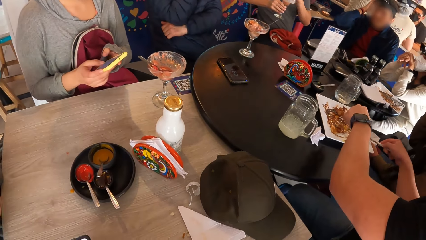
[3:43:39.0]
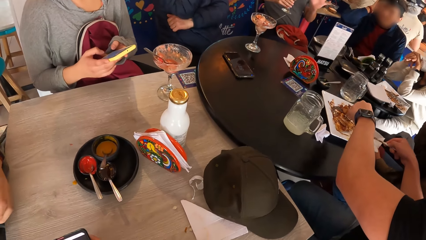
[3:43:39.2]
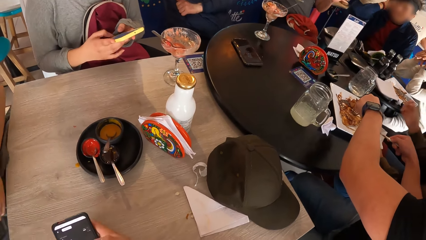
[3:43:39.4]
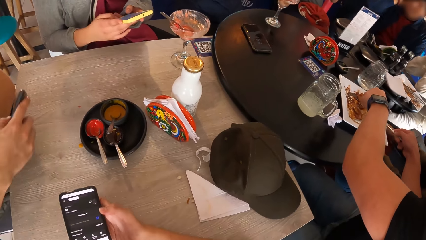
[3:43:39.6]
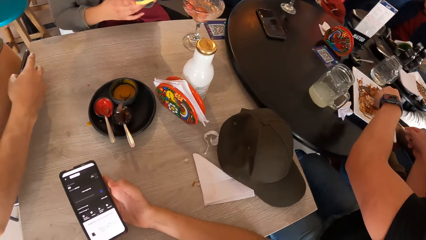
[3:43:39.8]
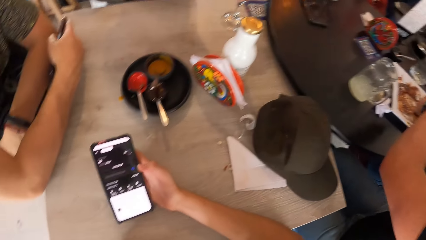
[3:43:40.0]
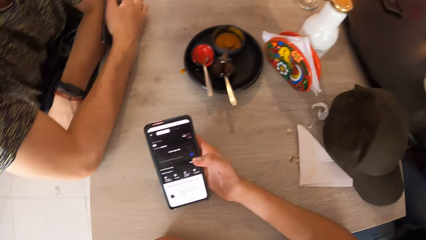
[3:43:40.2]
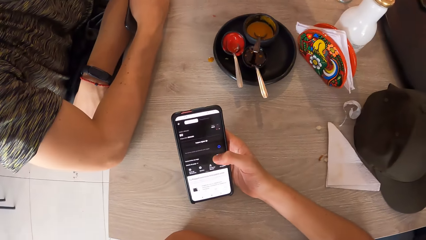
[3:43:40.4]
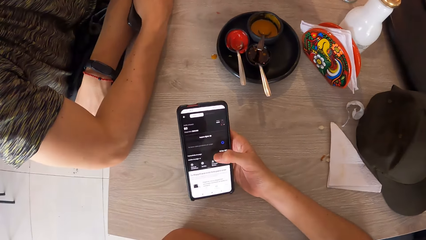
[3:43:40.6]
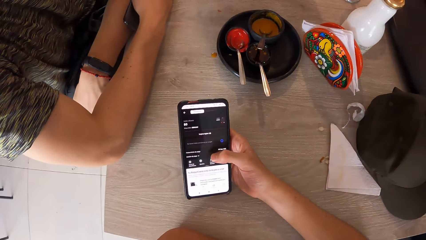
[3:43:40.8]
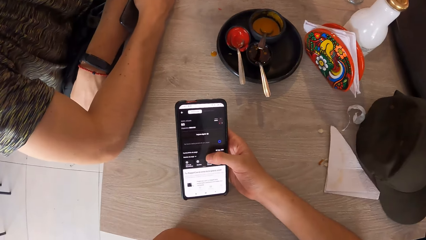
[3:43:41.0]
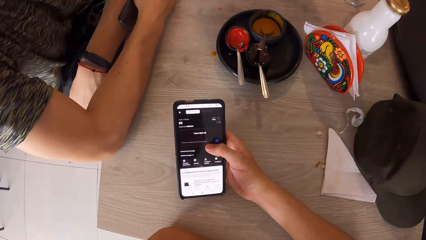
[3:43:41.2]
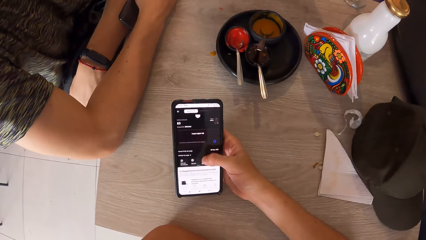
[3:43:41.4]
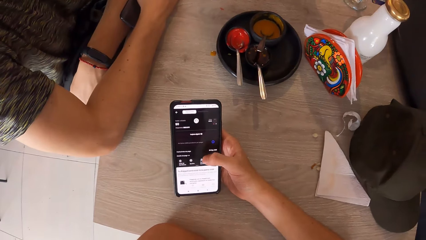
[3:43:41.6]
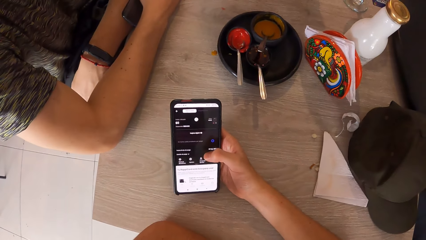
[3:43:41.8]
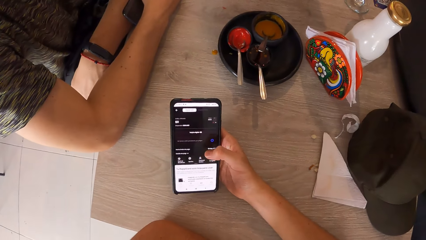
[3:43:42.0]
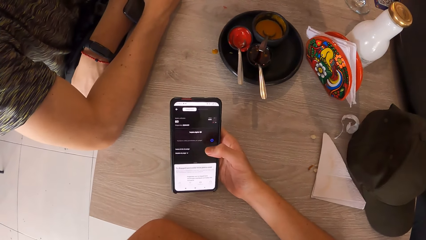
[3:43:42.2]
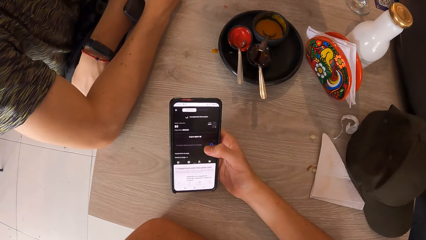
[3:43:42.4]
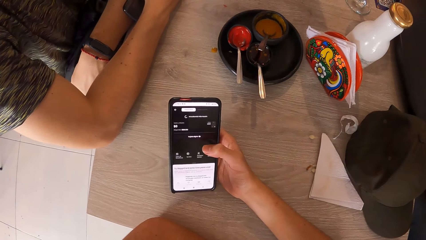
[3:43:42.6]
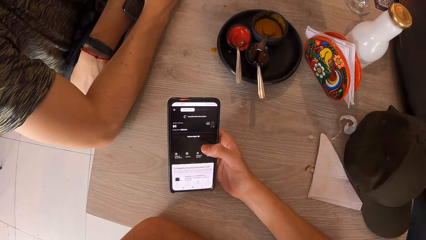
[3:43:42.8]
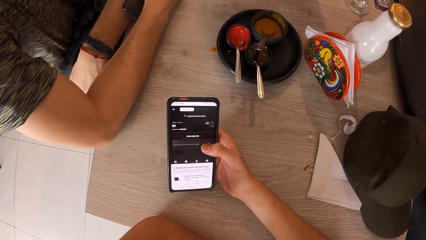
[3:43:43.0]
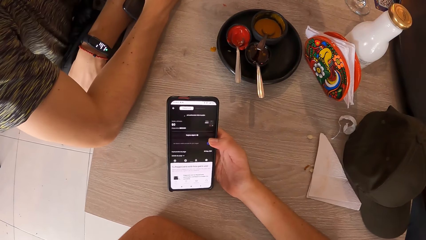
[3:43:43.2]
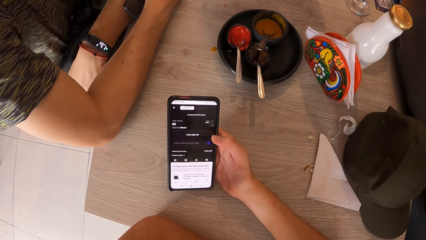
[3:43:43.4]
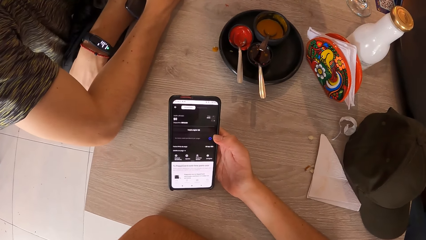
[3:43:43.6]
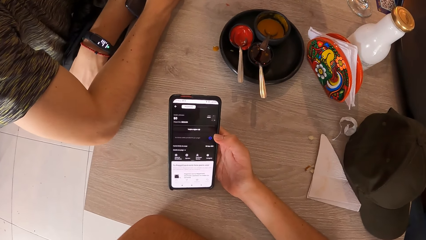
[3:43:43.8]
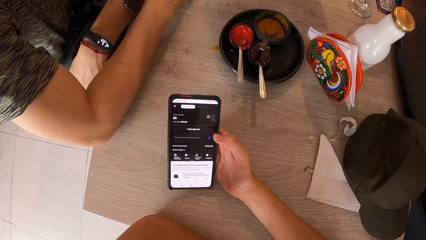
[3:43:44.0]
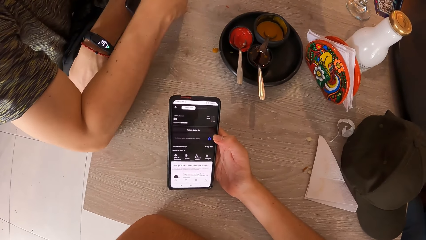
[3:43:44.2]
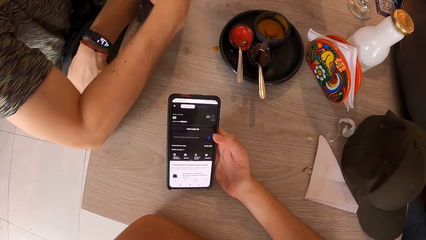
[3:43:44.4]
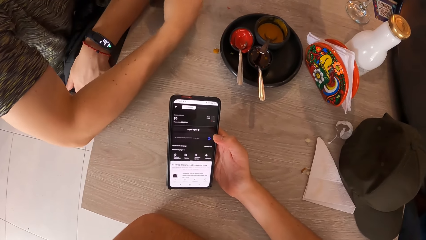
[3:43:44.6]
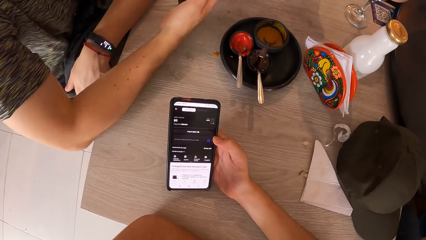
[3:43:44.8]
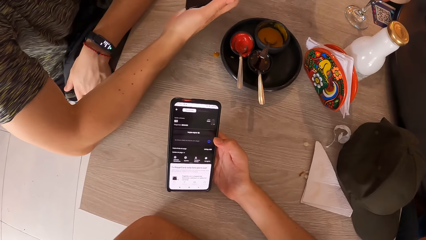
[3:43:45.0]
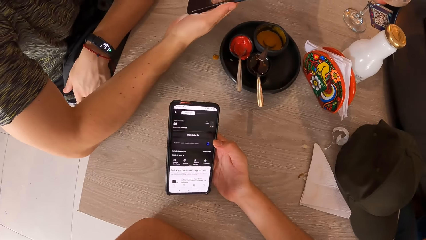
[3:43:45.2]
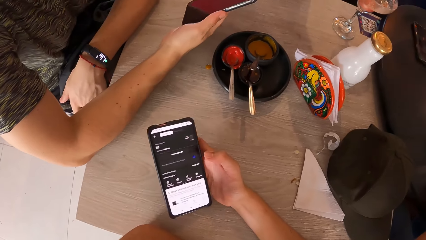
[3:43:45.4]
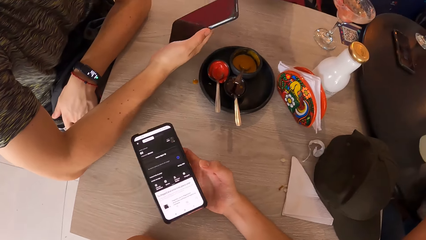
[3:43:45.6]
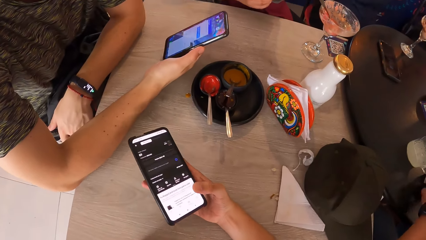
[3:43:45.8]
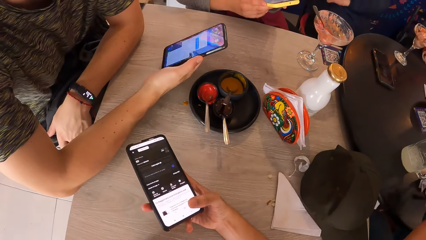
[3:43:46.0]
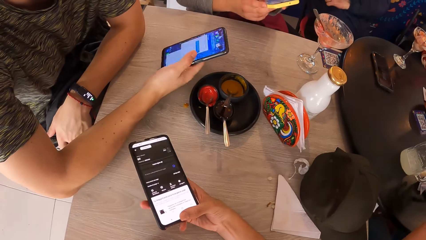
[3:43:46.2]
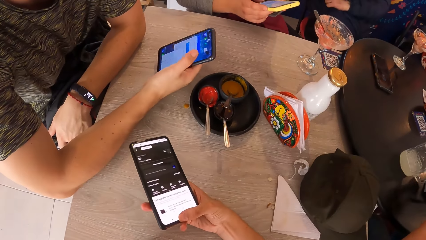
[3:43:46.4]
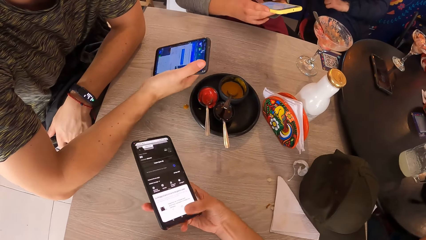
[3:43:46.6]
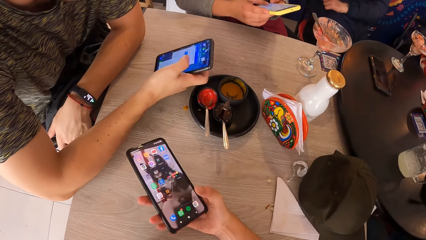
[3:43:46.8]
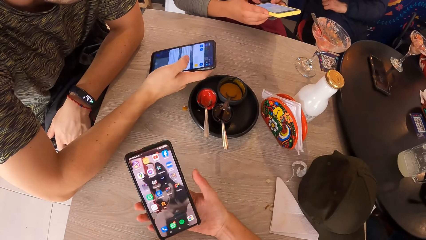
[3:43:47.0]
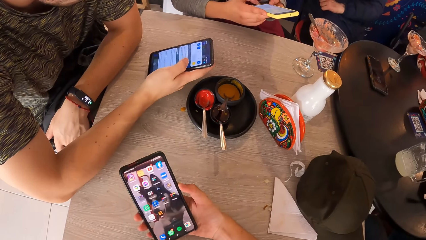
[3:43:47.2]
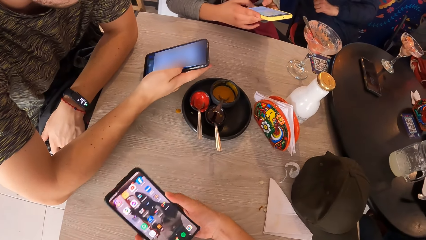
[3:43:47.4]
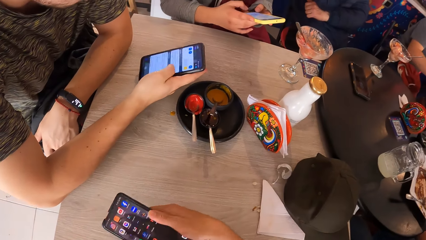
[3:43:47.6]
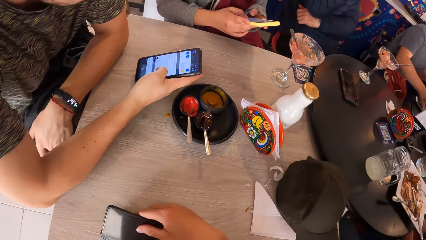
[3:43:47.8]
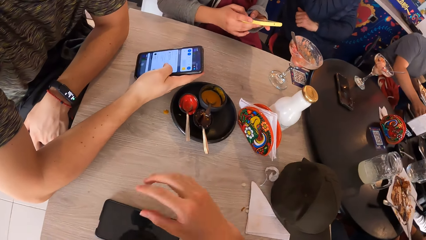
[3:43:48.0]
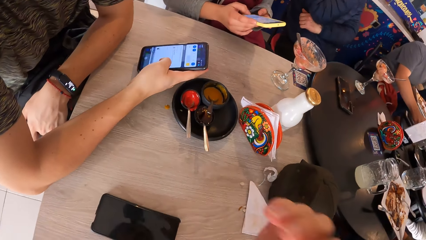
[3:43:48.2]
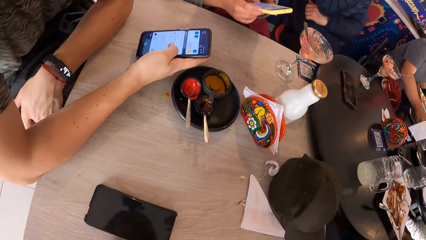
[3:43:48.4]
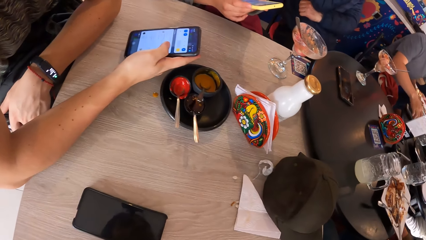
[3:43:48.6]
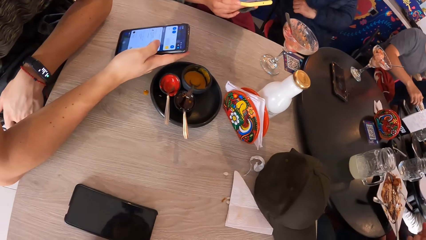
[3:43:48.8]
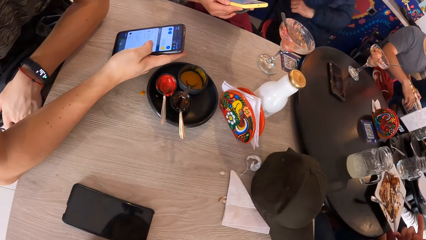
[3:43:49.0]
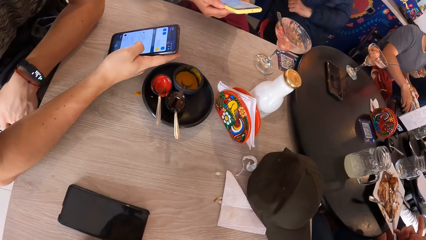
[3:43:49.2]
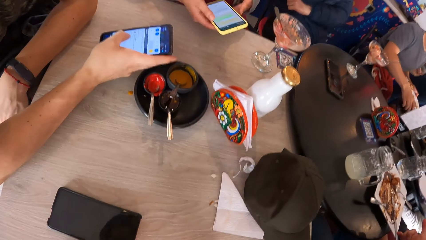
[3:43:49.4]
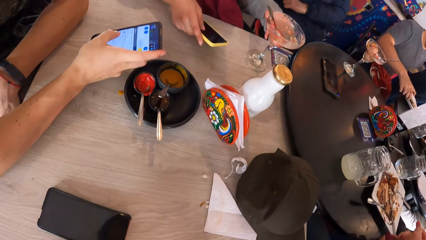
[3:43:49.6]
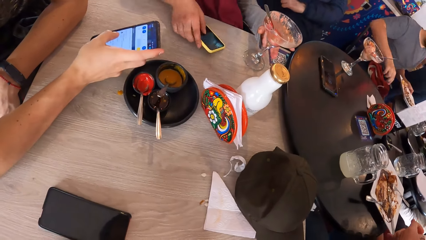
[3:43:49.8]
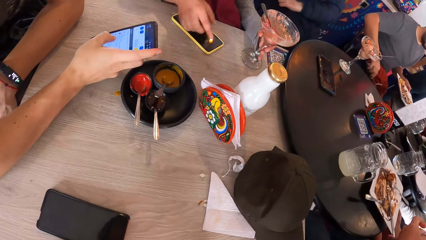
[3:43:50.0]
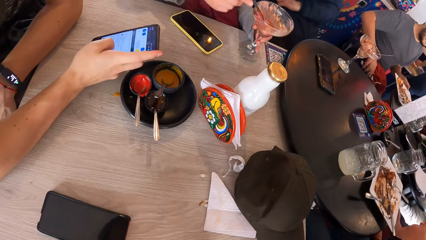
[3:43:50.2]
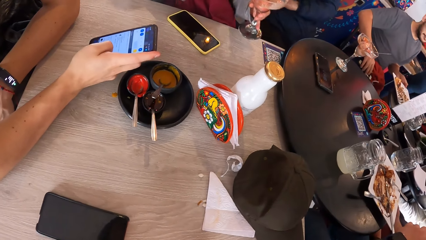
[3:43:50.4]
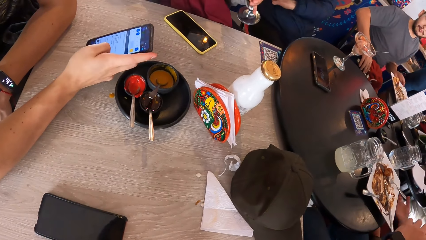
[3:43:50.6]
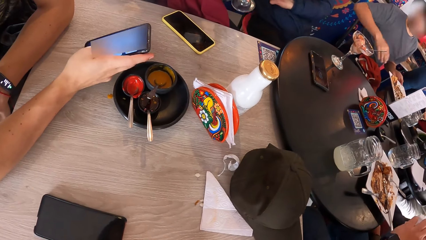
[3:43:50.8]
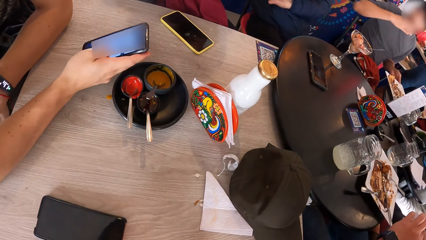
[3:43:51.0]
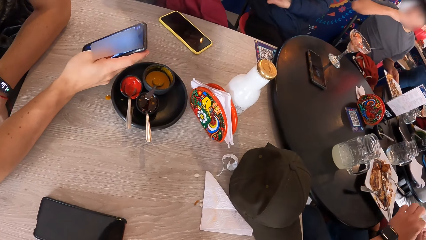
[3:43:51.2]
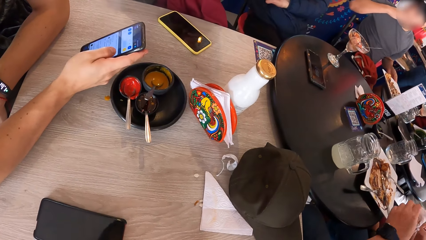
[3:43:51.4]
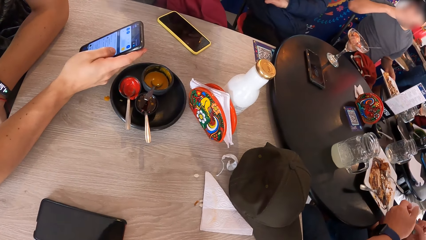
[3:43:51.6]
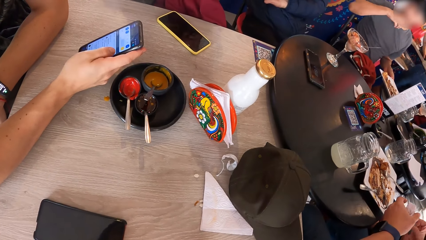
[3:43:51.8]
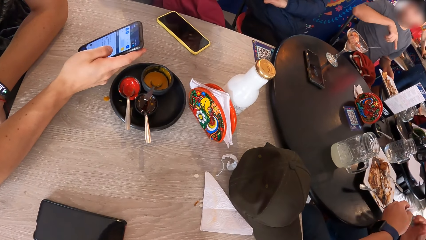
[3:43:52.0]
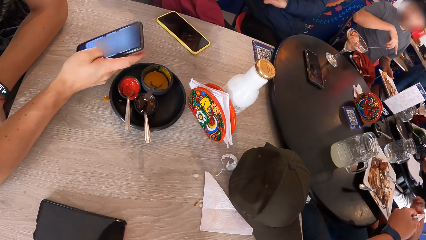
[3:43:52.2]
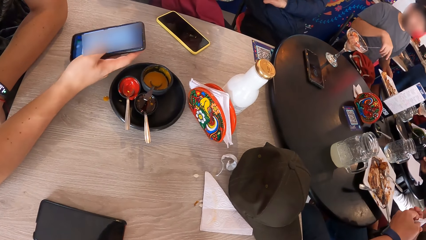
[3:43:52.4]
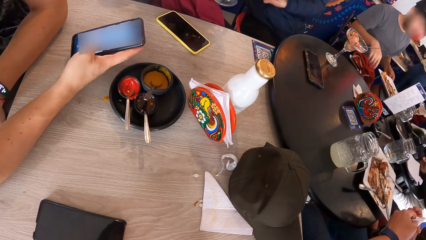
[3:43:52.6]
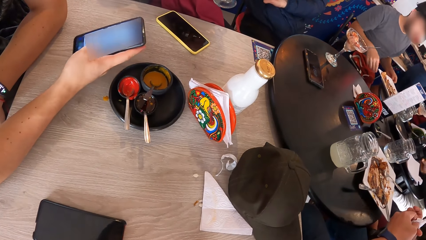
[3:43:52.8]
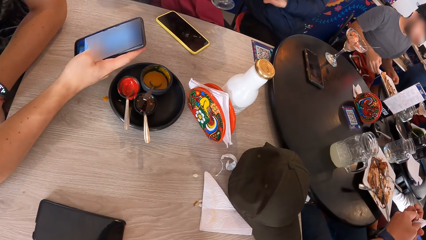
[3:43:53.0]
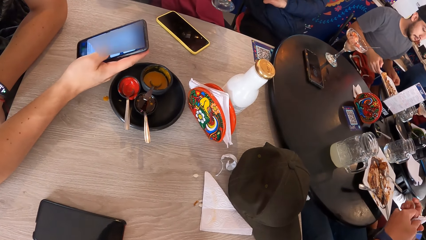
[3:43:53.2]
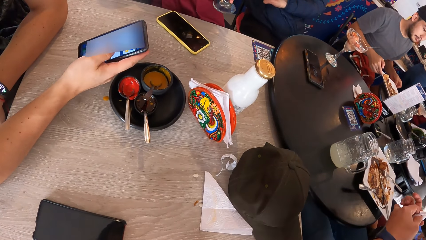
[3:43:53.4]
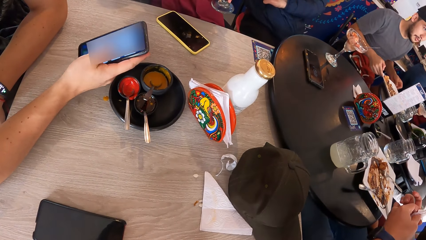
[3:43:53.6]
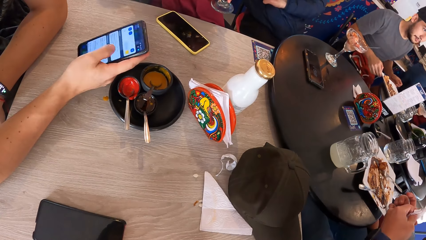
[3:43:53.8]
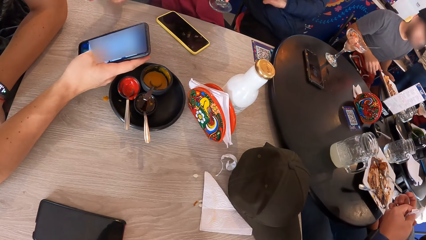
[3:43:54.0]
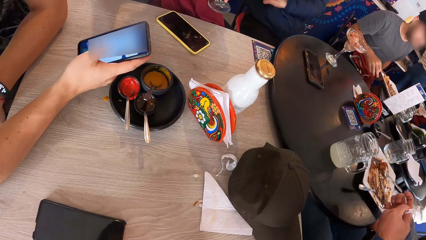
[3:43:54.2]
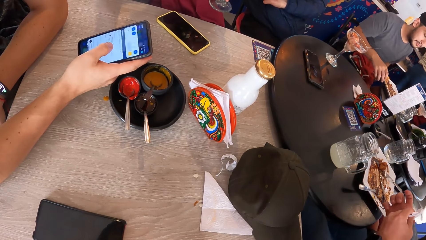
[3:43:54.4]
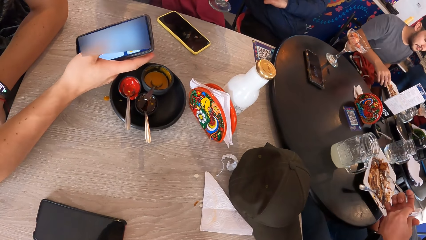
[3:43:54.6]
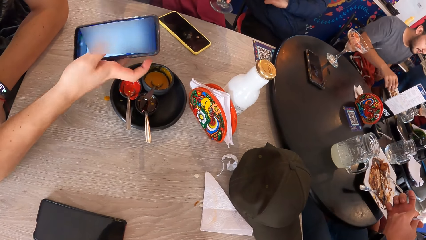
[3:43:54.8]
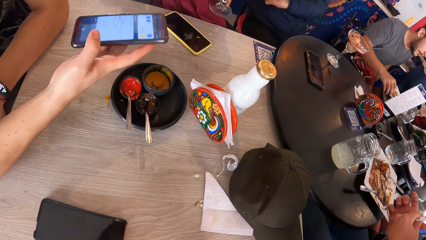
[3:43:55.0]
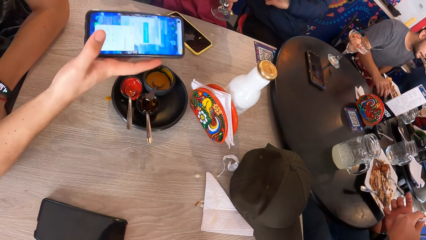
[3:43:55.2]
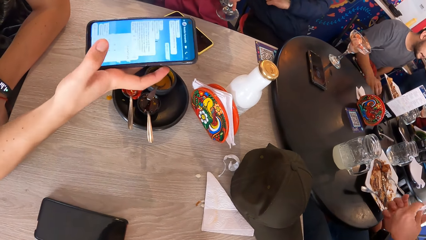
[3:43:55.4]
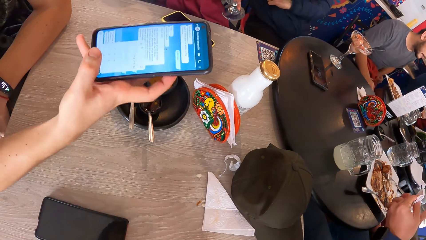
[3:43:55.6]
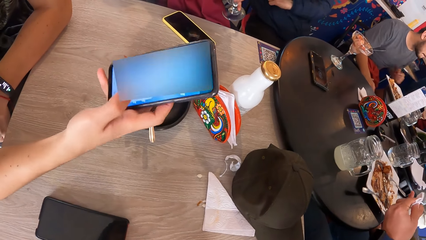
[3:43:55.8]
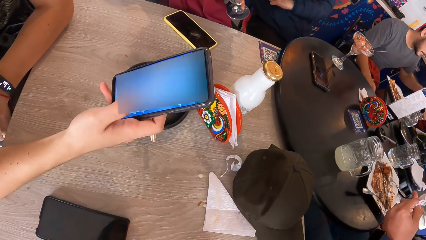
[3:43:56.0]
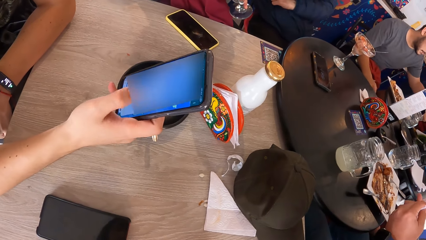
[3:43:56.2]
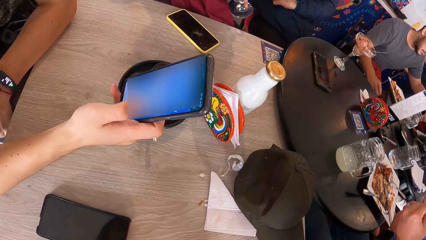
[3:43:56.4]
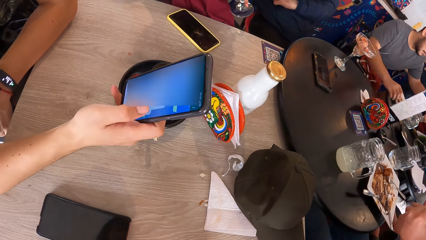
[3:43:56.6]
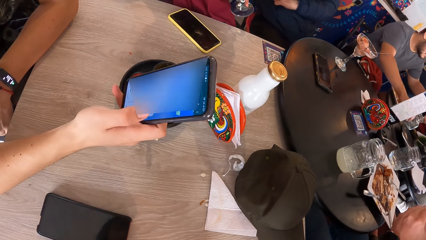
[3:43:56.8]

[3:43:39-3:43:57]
A man puts the phone away. The camera wearer operates the phone. The man operates the phone with his right hand. The camera wearer drops the phone on the table with his right hand. The woman drops her phone on the table, picks up the cup from the table with her left hand, and eats. Another person operates the phone.
